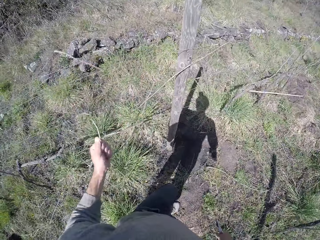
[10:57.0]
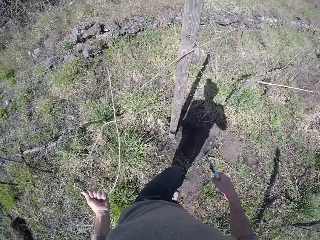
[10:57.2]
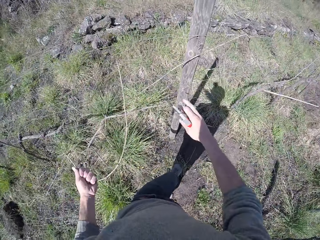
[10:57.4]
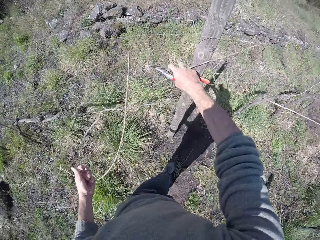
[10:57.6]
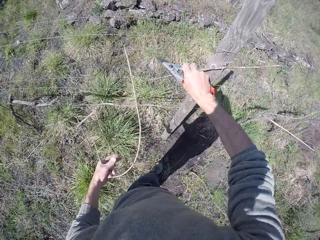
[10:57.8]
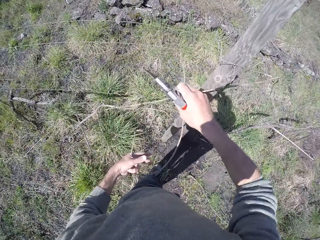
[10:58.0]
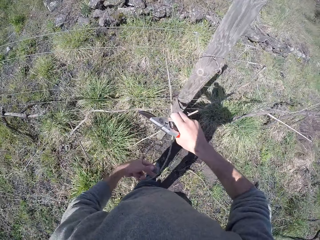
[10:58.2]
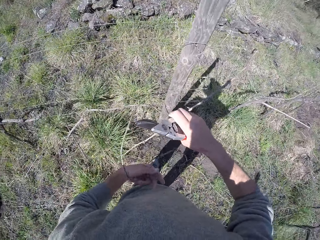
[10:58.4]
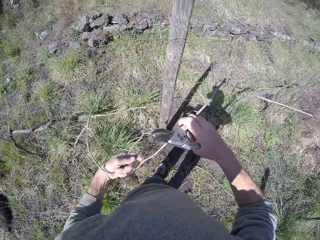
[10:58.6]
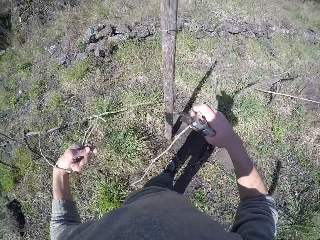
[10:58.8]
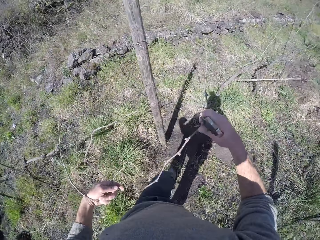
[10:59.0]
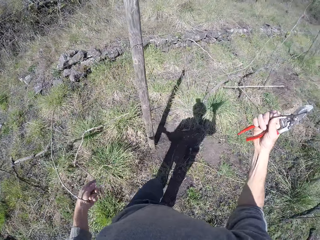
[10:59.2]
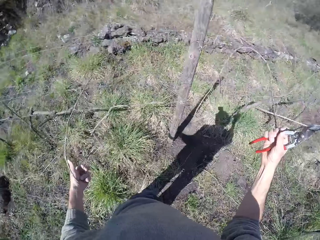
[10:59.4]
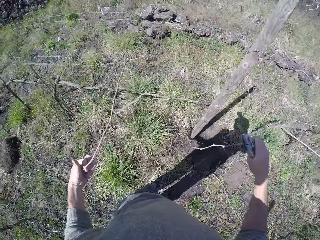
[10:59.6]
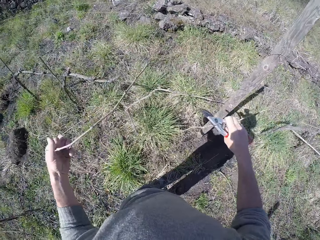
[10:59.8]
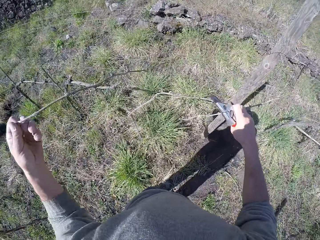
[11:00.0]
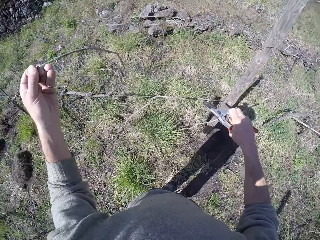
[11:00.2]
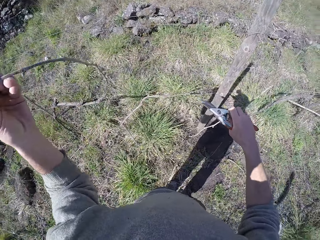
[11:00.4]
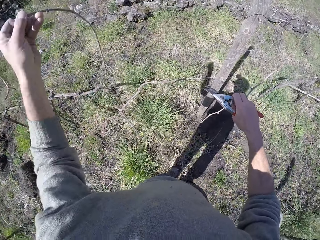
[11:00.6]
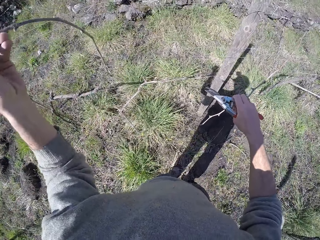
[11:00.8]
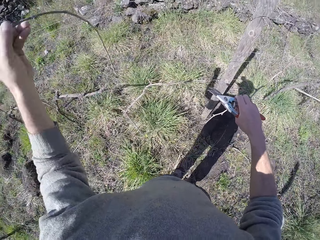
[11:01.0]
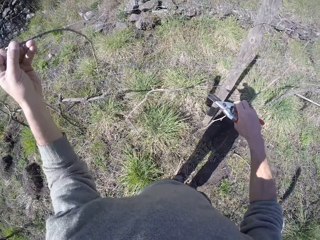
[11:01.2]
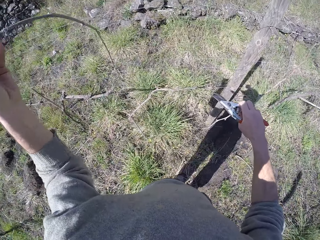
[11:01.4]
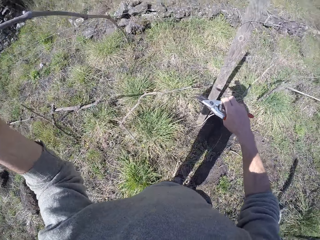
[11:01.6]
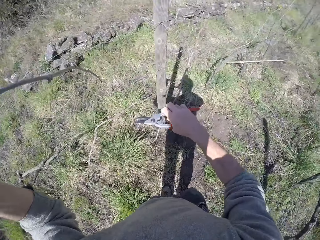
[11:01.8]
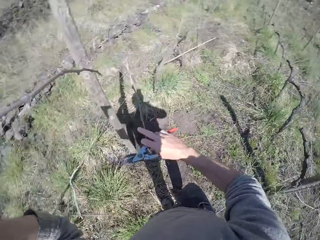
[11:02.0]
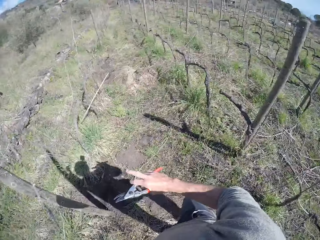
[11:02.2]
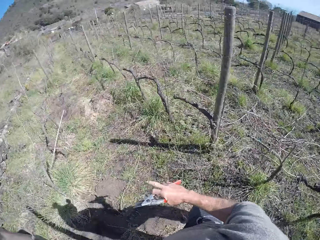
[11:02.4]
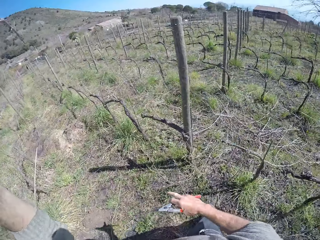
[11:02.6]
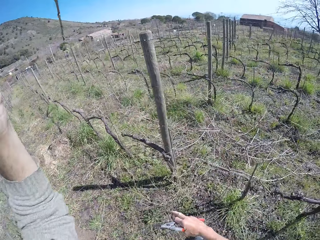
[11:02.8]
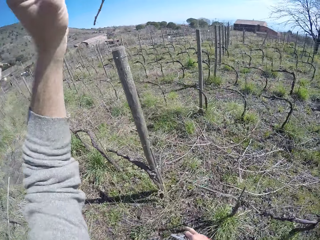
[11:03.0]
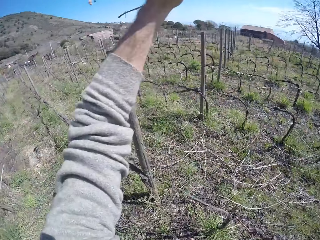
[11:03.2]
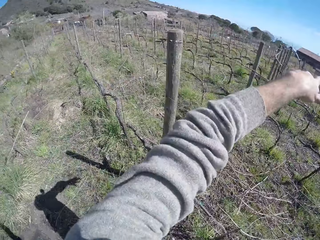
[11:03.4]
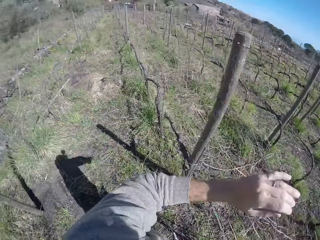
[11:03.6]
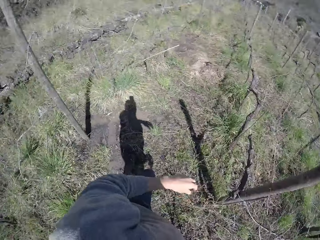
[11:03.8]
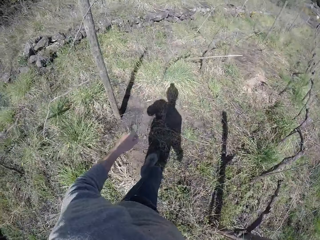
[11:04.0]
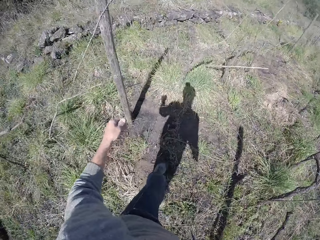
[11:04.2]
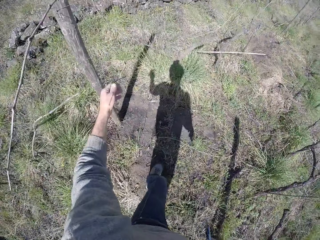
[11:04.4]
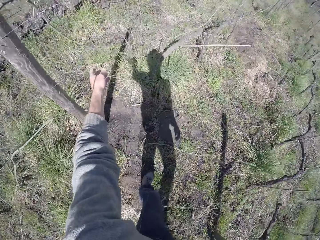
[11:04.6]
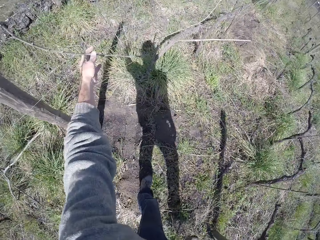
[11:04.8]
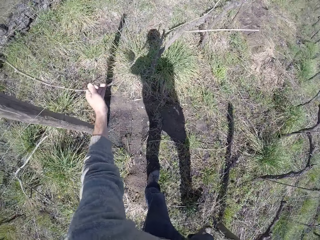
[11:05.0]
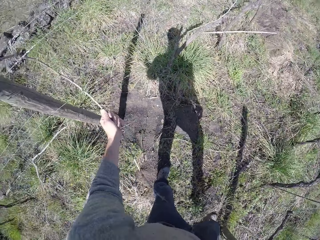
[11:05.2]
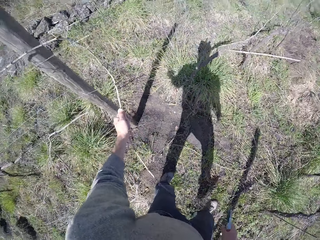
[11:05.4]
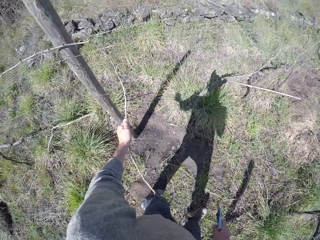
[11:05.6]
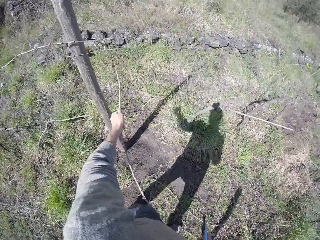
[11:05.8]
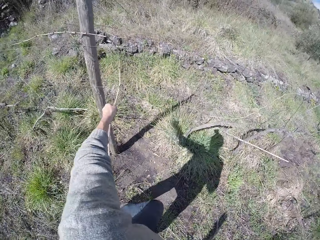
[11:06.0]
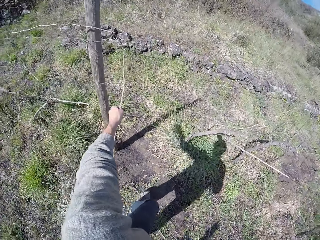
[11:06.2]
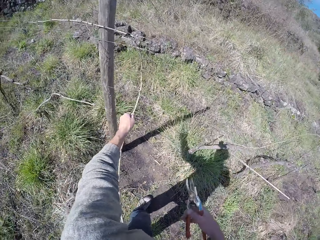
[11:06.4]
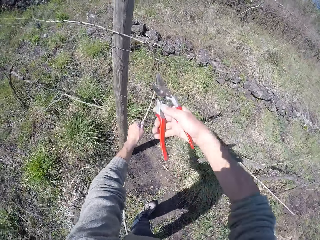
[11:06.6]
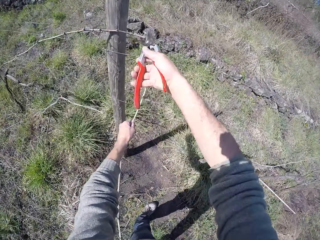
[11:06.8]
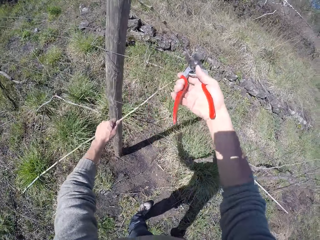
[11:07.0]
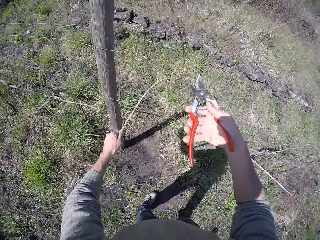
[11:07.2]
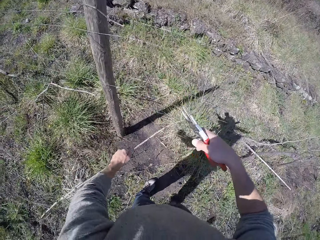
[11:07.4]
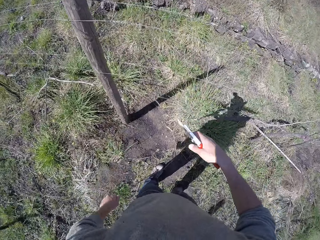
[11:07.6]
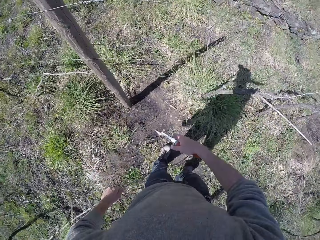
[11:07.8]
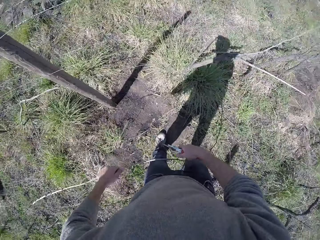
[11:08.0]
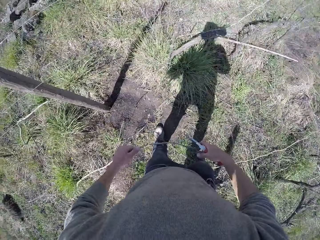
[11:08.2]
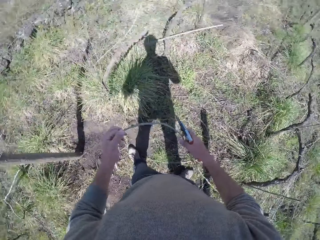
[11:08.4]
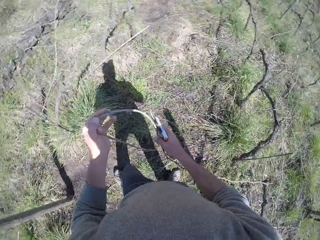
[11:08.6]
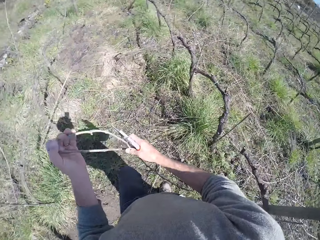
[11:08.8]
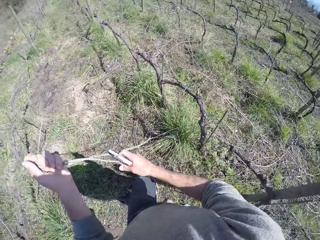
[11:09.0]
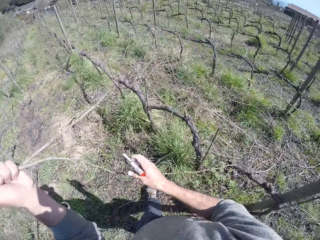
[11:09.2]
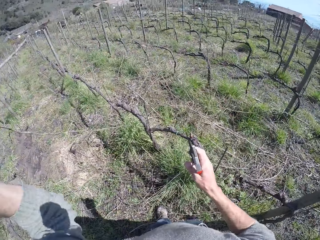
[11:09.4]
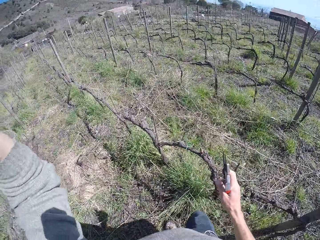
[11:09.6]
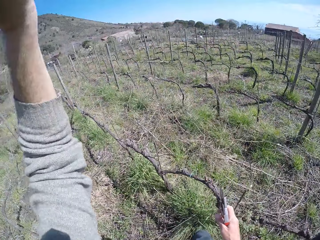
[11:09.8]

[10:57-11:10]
The camera wearer grabs a twig with his right hand. He pulls out the twig with his left hand. He drops the twig with his left hand. He pulls the wood. He grabs a twig with his left hand. He unhooks the twig with the bypass pruner in his right hand. He bends the twig with both hands.

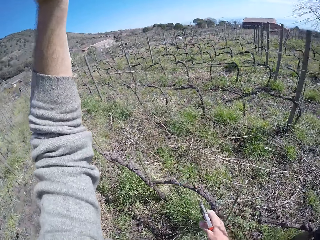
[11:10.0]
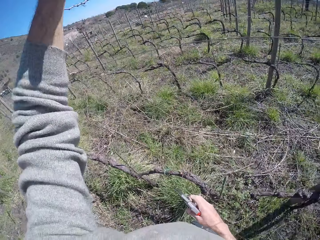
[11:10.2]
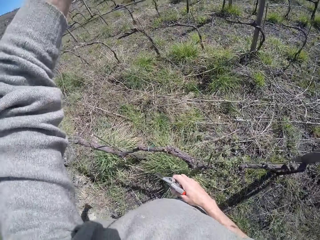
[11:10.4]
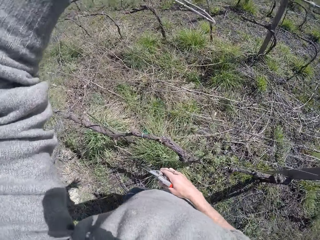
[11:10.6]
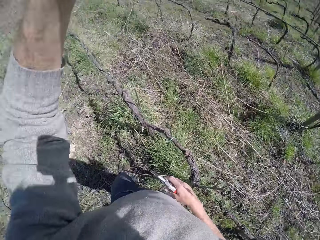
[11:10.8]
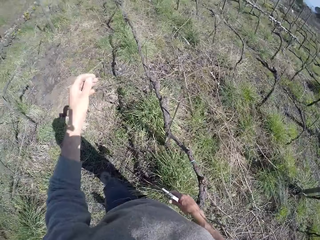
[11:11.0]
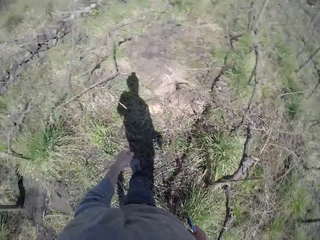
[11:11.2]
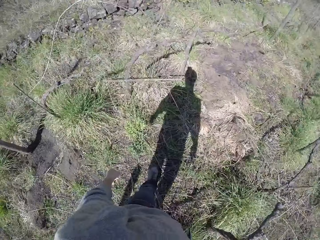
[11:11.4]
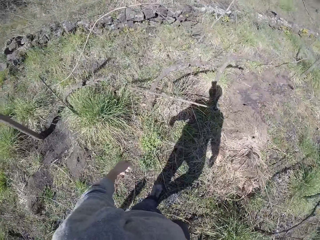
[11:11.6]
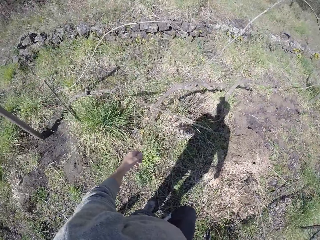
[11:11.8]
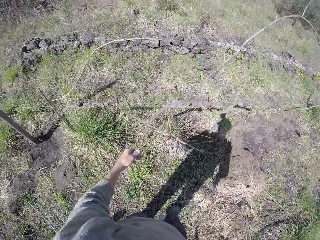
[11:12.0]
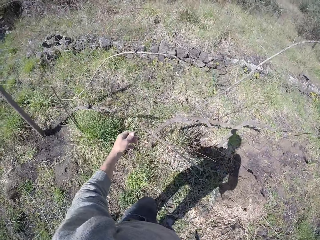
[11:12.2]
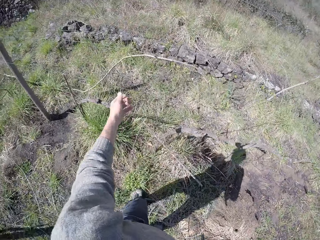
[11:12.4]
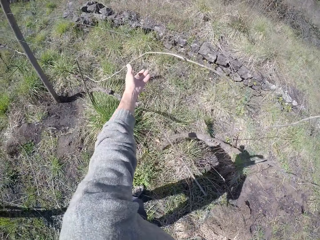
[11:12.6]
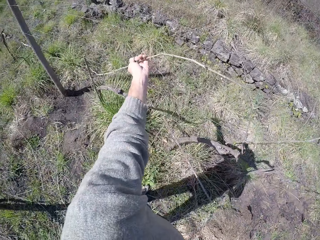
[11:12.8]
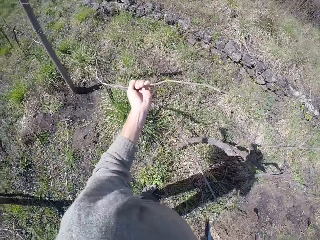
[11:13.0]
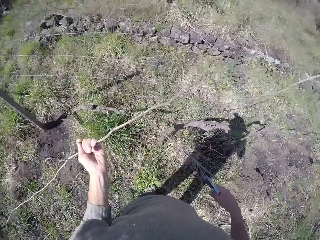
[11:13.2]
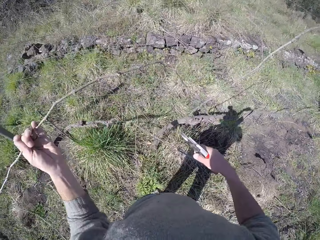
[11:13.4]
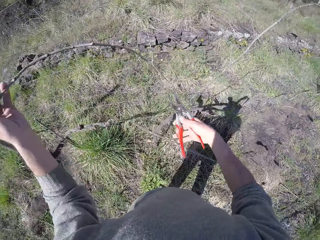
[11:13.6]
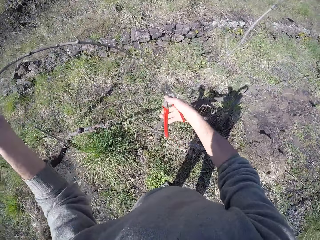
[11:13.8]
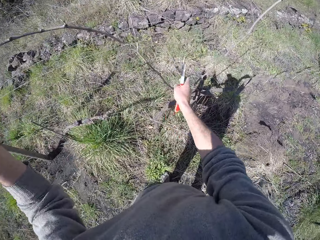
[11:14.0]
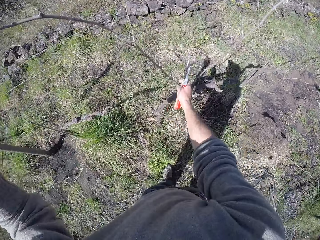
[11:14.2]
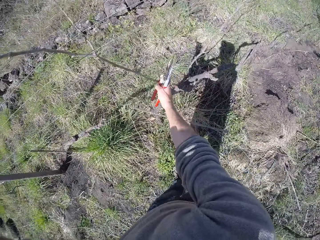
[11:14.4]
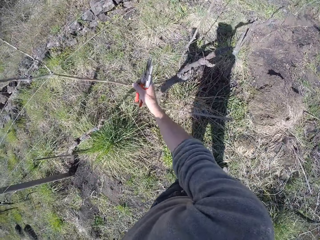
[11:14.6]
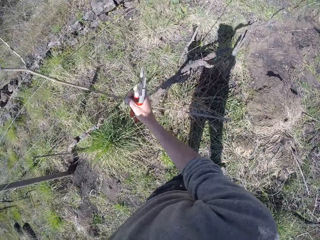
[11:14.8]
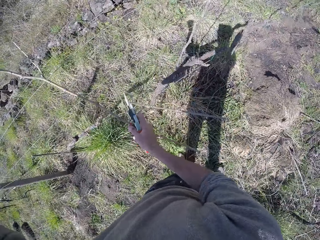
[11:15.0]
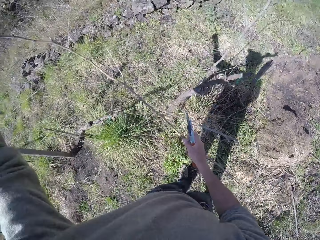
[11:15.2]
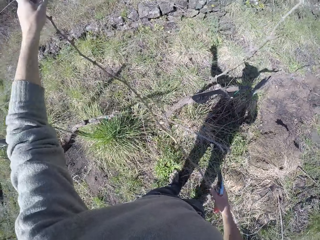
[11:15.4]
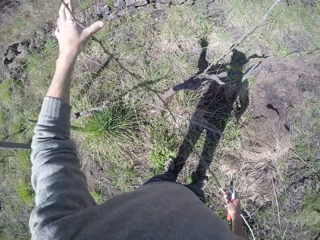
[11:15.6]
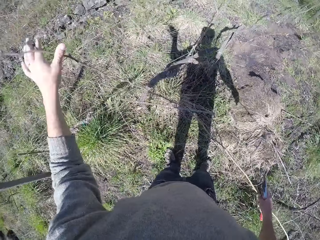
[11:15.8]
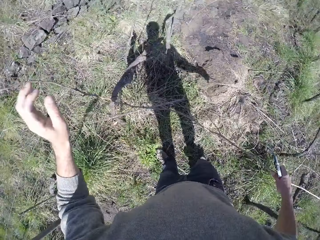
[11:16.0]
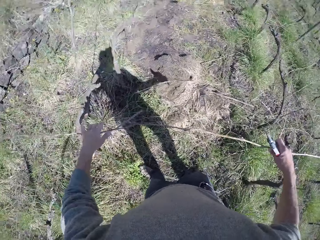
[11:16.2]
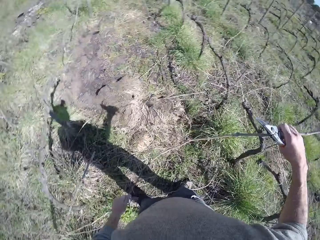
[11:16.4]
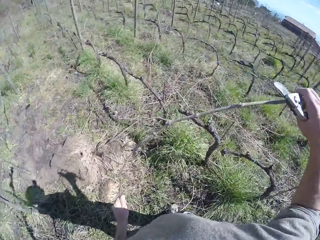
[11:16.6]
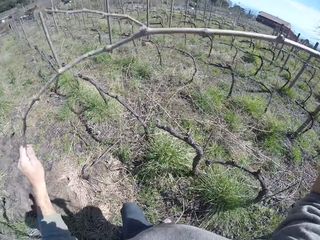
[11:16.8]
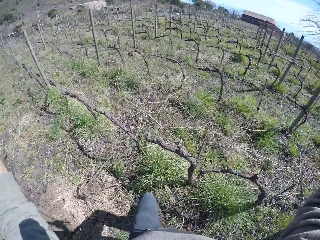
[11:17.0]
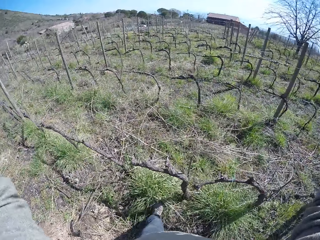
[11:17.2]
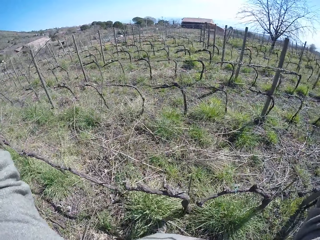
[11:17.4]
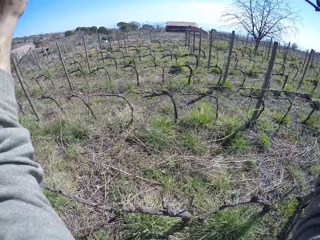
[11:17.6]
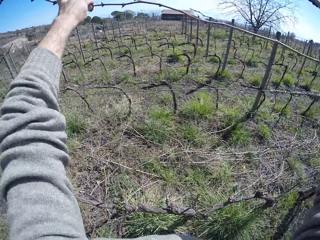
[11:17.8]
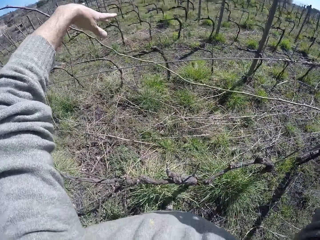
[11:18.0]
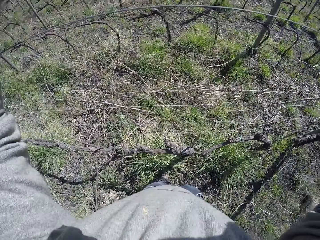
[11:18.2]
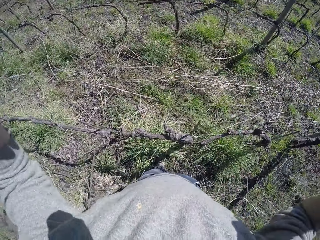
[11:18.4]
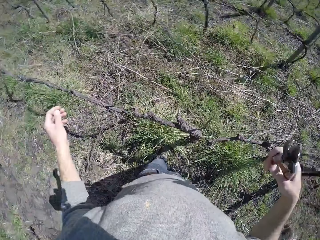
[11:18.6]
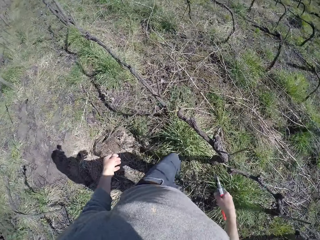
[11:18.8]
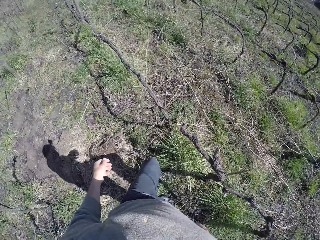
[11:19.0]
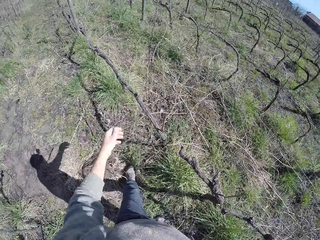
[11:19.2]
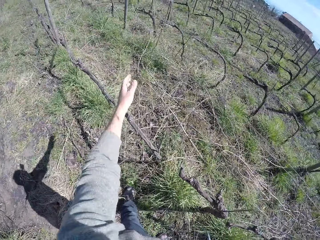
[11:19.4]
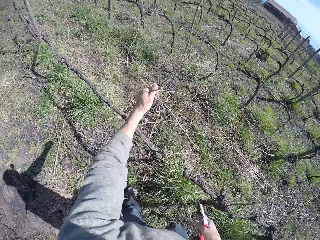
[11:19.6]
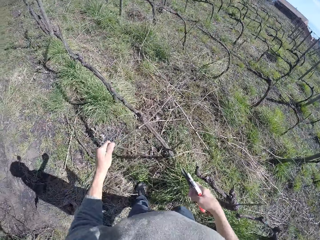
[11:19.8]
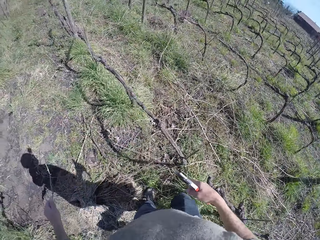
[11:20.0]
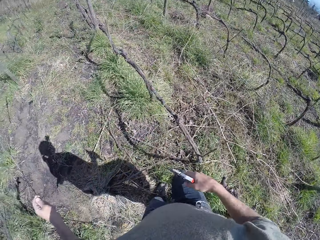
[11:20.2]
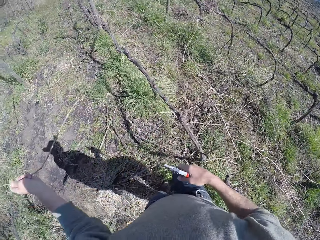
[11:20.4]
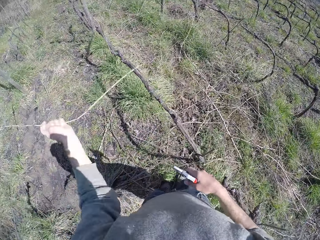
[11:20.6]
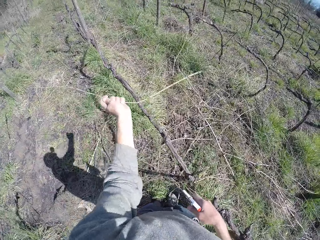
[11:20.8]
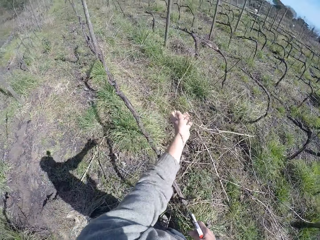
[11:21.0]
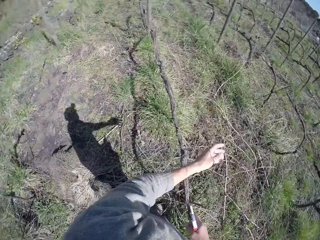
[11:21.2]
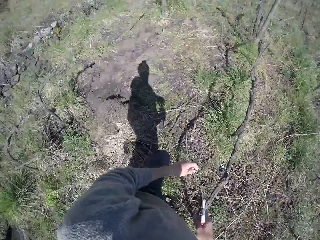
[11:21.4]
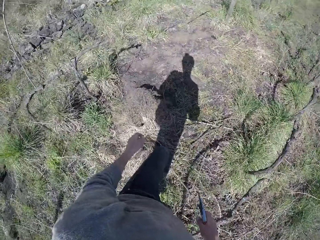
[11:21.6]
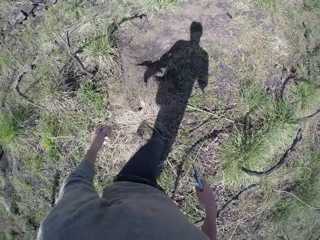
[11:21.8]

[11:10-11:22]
The camera wearer drops the twig with his left hand. He grabs a twig with his left hand. He pulls the wood. He unhooks the twig with his right hand. He drops the twig with both hands. He grabs a twig with his left hand. He drops the twig with his left hand.
